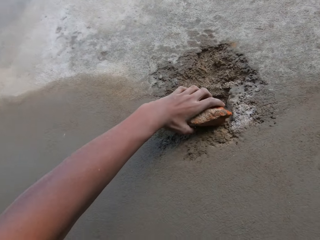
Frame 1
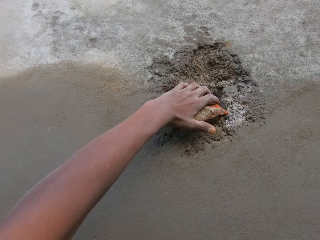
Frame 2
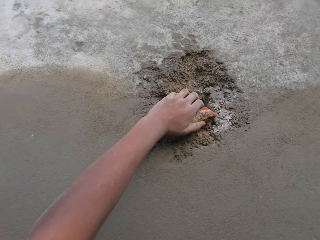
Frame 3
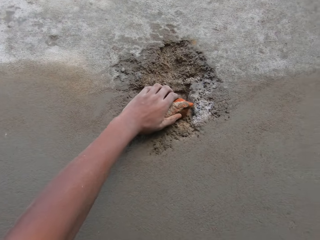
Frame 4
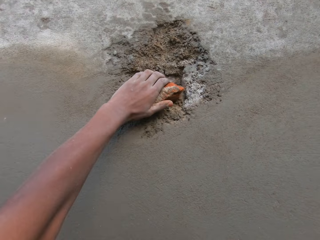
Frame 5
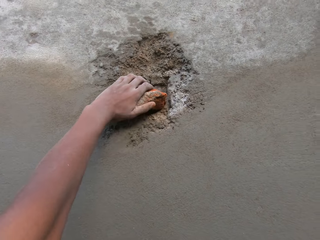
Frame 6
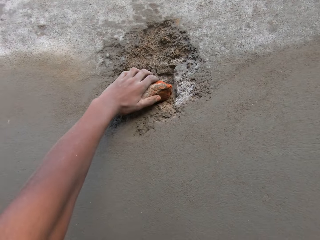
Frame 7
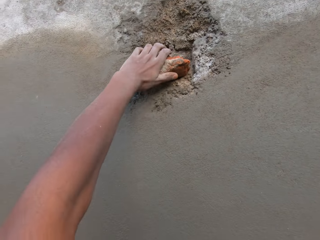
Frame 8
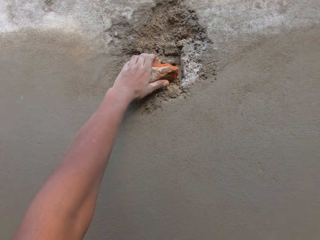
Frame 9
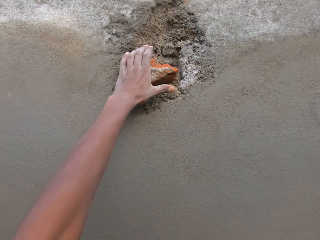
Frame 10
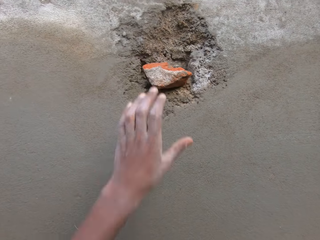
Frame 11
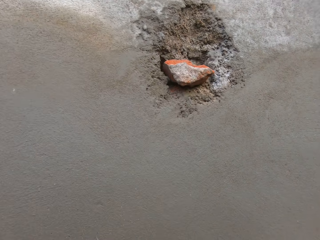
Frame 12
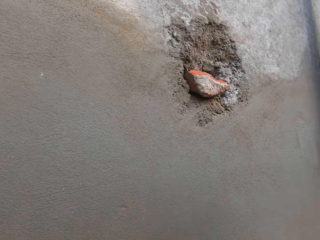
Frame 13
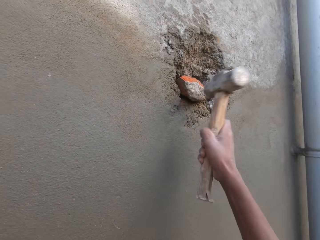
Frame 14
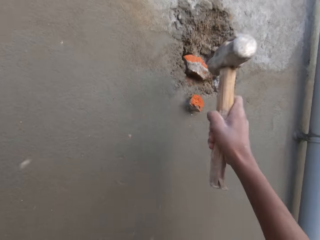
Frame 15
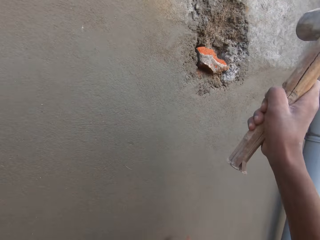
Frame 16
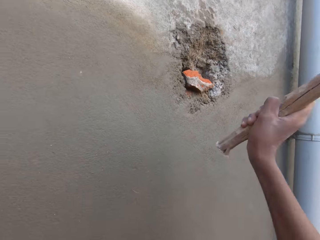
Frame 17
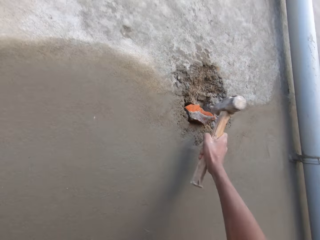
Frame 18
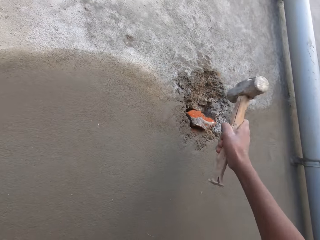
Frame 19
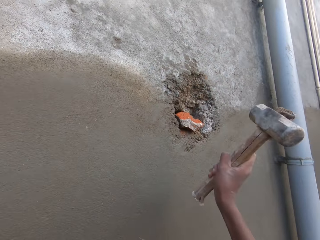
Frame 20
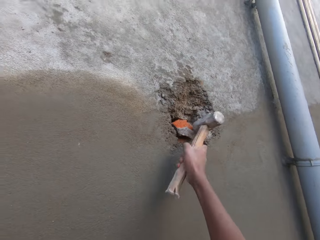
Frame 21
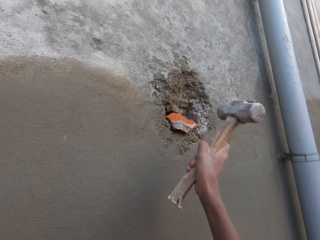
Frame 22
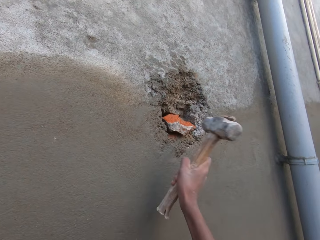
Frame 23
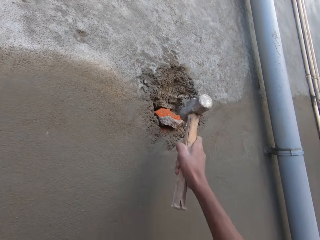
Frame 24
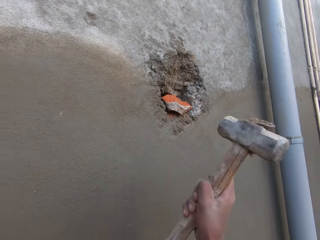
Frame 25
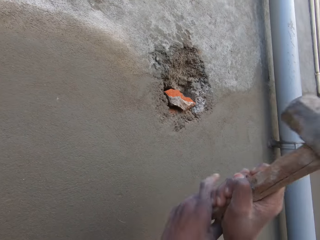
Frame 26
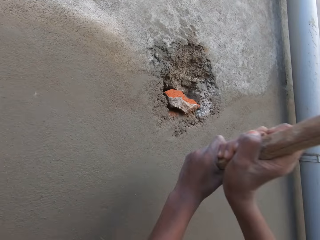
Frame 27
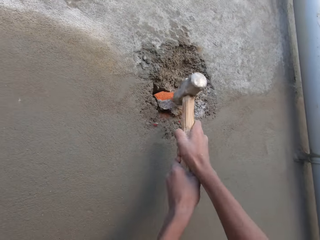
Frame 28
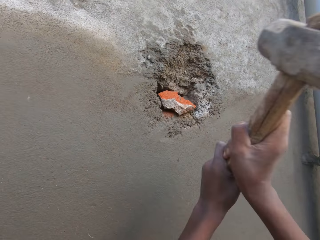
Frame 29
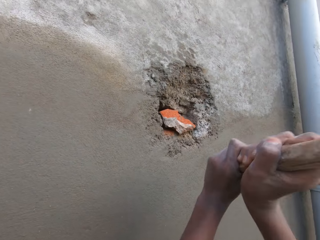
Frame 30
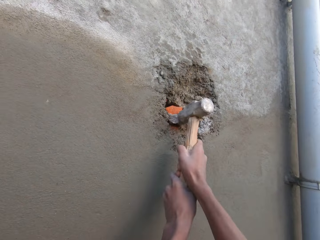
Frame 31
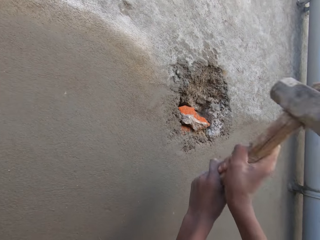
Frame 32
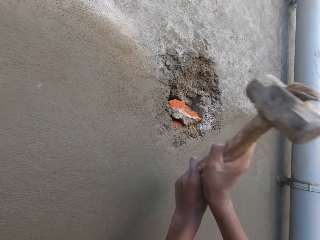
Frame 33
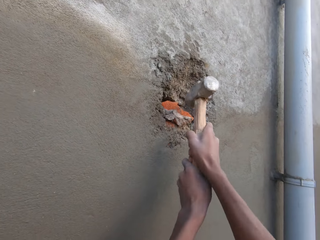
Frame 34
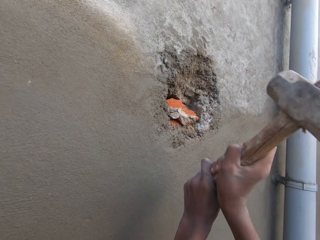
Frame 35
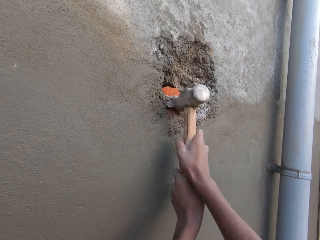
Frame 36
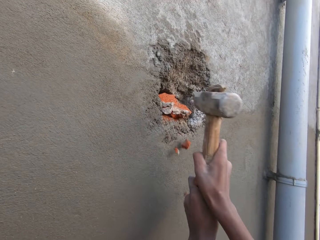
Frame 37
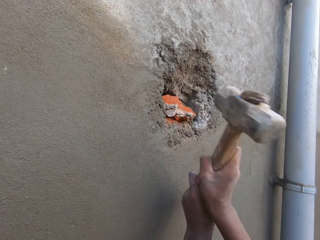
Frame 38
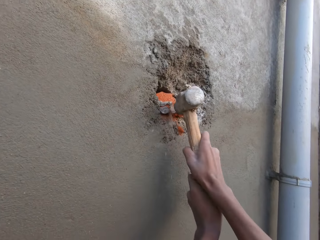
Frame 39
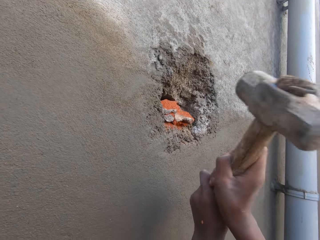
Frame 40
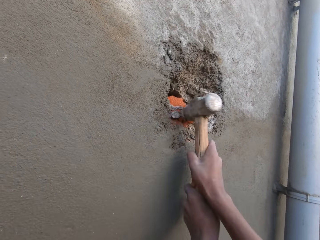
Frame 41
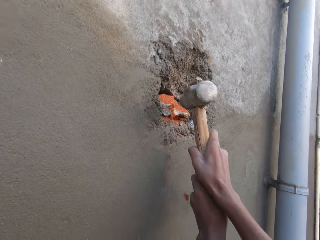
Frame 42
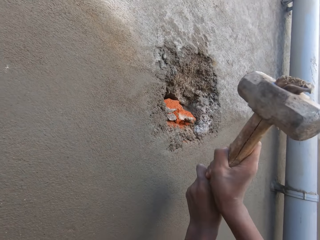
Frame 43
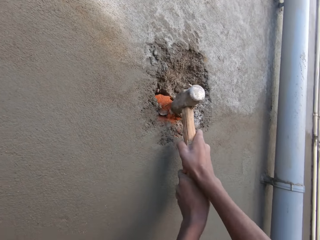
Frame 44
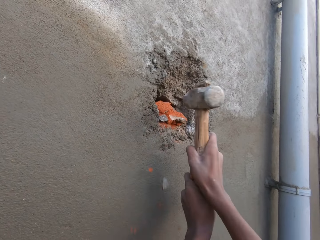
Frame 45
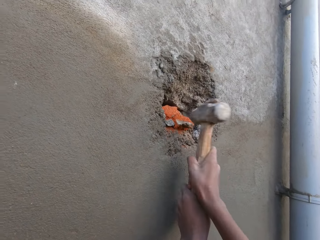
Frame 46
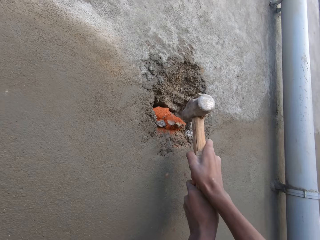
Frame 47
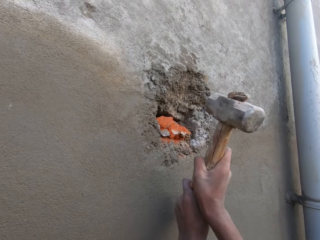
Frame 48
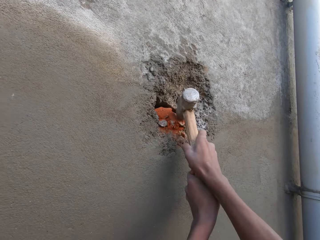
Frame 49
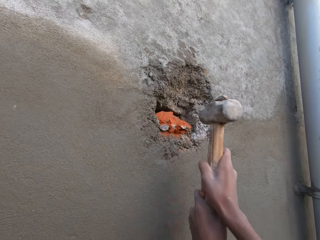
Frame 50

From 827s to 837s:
The camera wearer hammers the brick in the hole in the wall with the mallet in his right hand. He holds the mallet in his right hand with his left hand. He hammers the brick in the hole in the wall with the mallet in both hands.

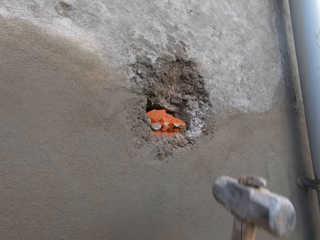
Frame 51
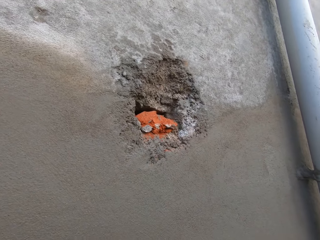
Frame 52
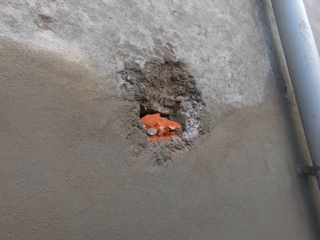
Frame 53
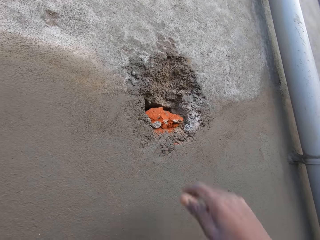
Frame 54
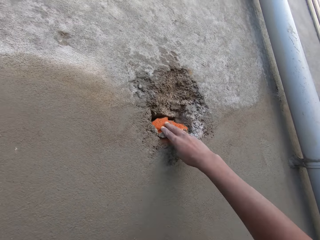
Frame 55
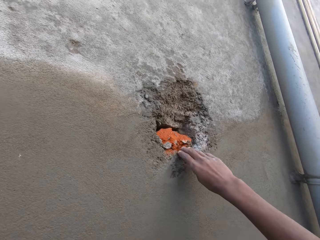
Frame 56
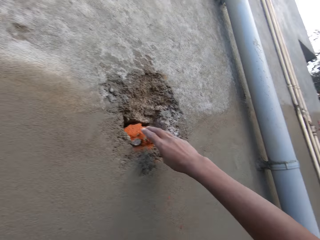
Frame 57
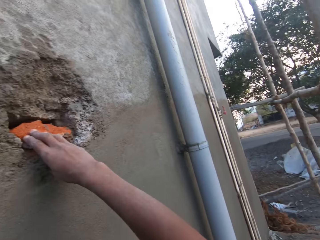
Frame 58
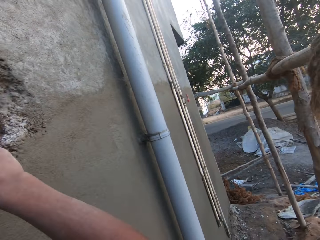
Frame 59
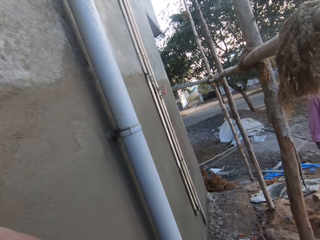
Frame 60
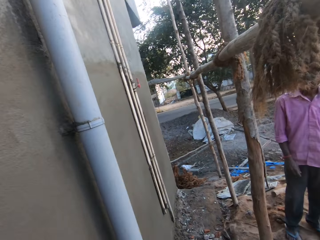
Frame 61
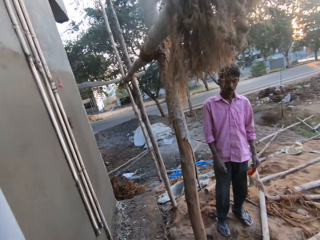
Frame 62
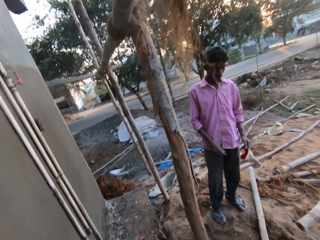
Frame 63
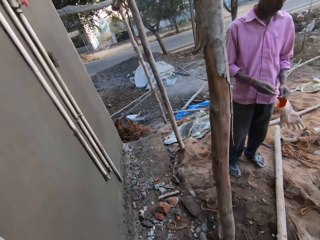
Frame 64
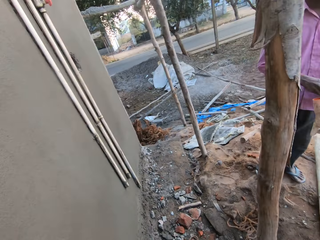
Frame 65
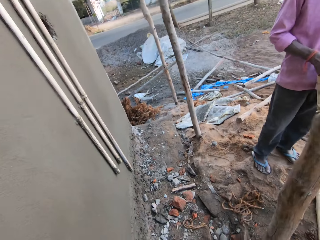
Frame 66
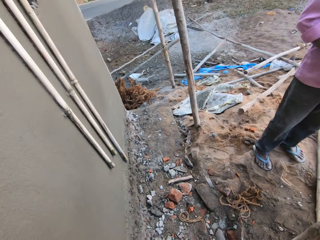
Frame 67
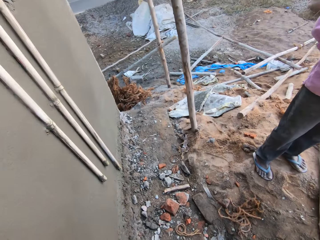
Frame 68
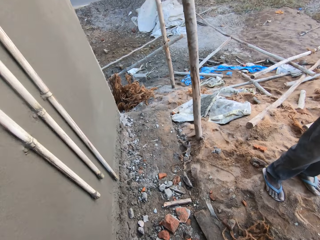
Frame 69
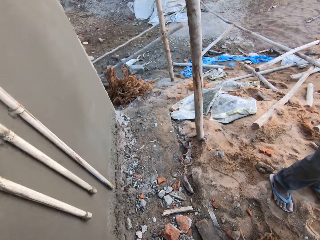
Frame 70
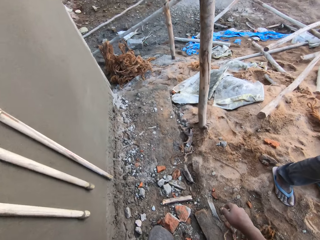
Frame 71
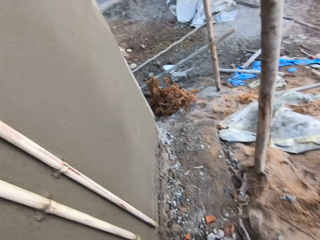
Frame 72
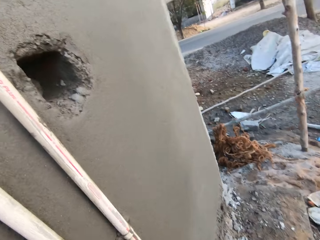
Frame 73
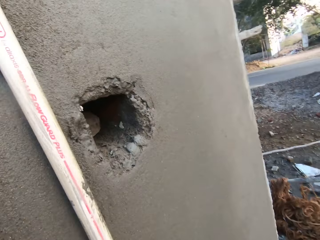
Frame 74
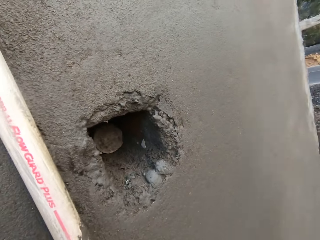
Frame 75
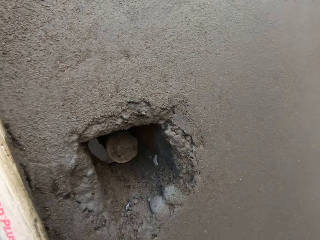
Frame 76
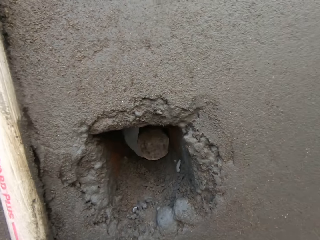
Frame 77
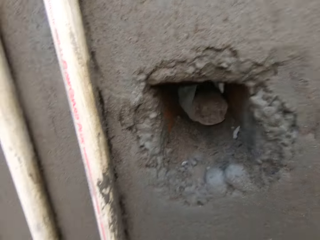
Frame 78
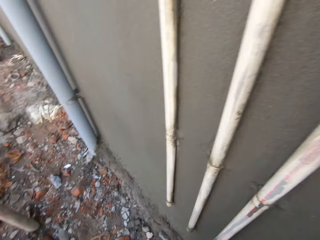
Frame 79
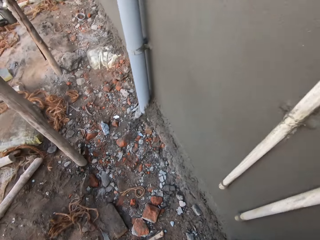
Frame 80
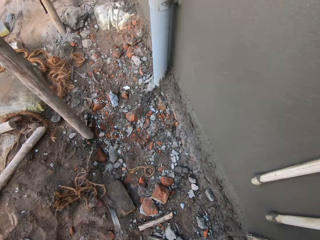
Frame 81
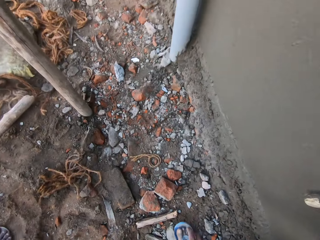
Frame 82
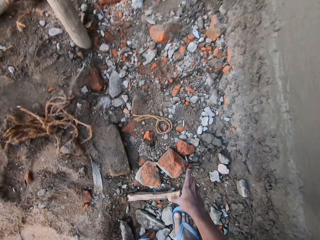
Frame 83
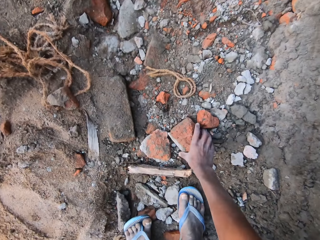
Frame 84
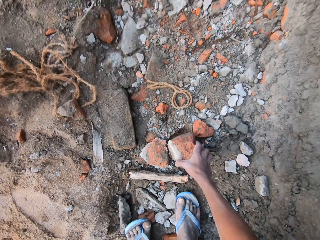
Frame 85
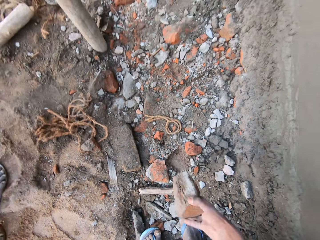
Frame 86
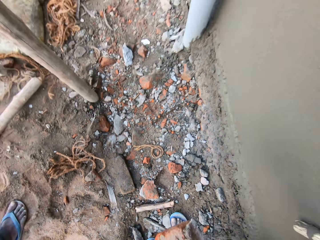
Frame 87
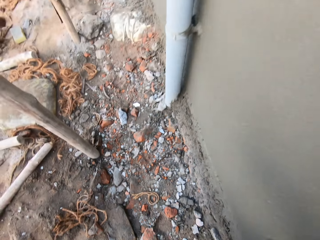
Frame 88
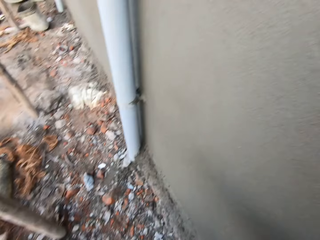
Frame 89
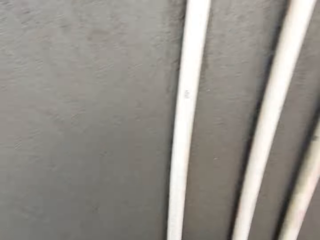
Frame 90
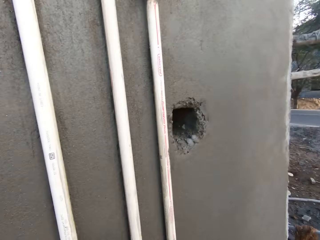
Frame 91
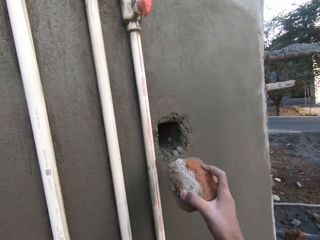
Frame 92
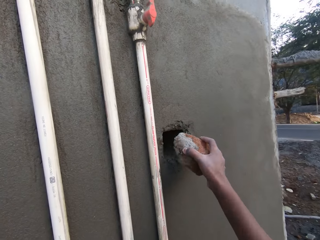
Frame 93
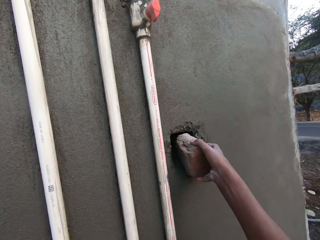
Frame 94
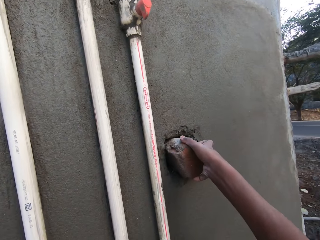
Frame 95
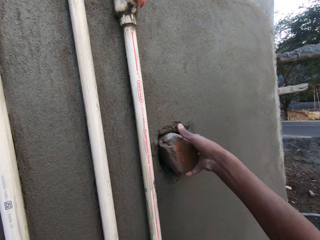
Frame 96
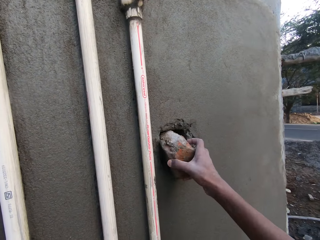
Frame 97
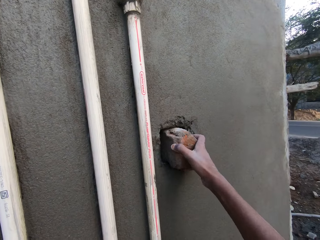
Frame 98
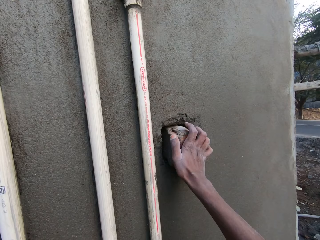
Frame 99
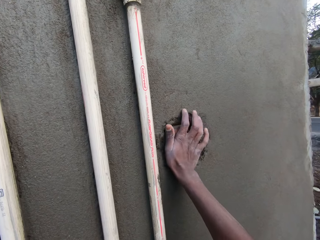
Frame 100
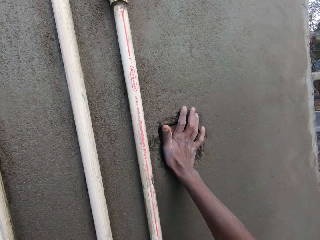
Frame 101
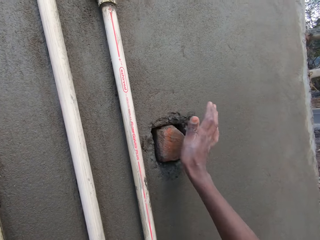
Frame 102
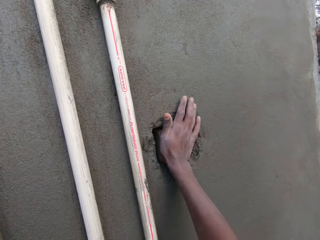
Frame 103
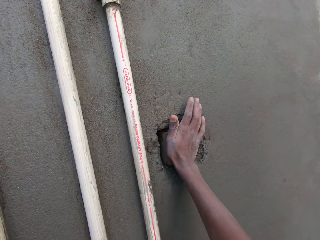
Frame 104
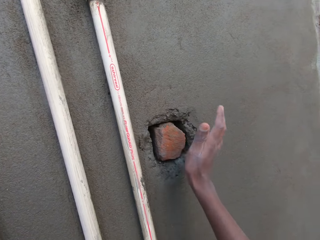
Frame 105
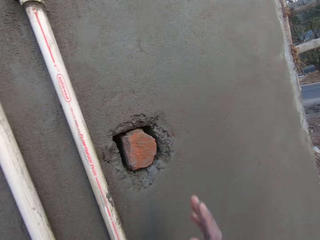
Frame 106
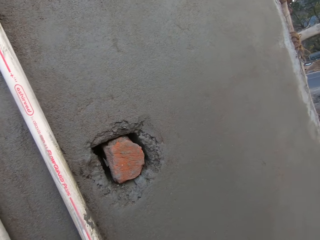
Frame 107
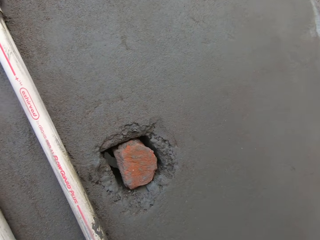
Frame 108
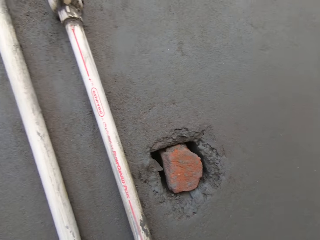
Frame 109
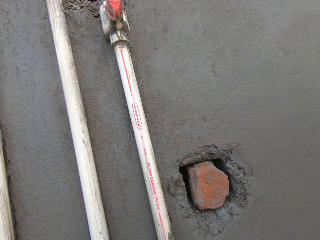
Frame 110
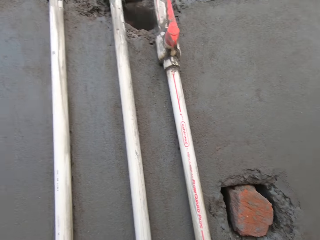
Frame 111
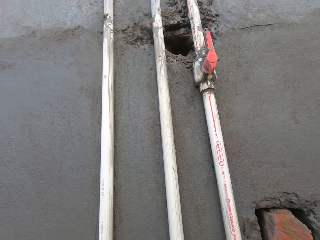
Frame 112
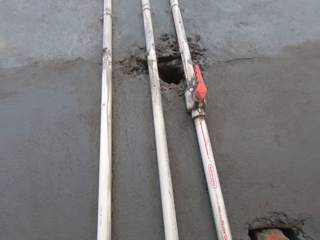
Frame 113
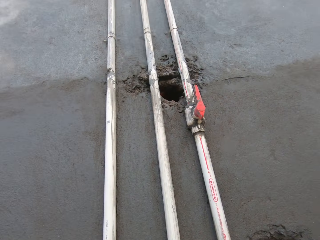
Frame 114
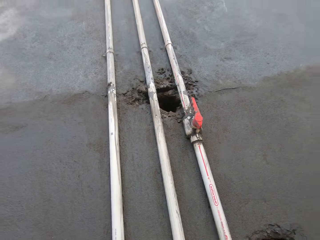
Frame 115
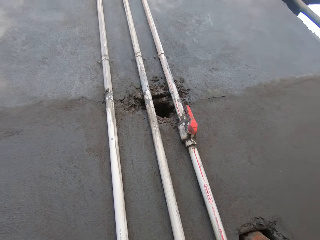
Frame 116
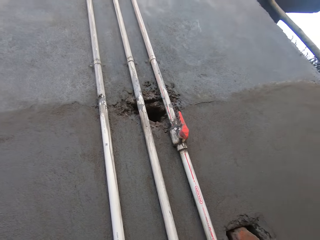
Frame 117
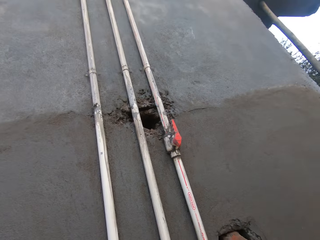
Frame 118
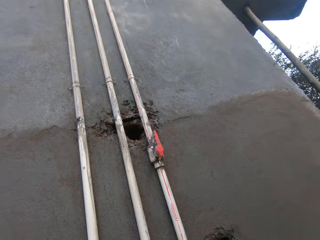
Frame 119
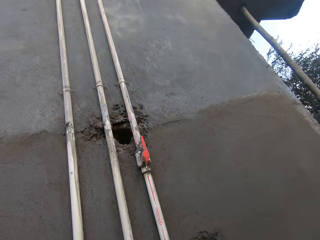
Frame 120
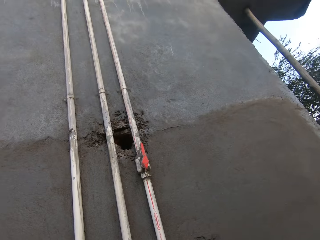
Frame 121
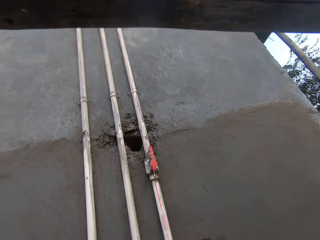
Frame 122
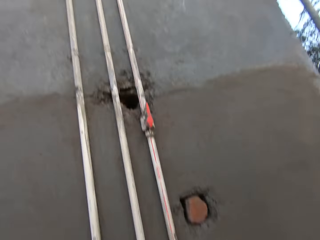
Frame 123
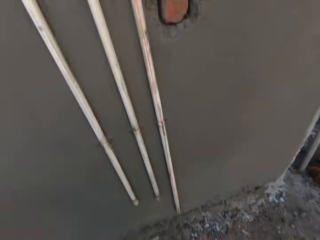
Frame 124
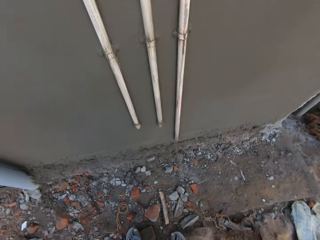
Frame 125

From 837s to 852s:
The camera wearer touches the brick in the hole in the wall with his right hand. A man wears a glove on his right hand with his left hand. The camera wearer walks around. He picks a brick from the ground with his right hand. He inserts the brick into a hole in the wall with his left hand. He hits the brick in the hole in the wall with his right hand.
